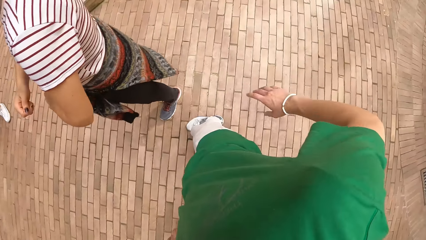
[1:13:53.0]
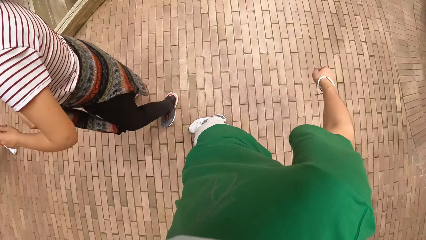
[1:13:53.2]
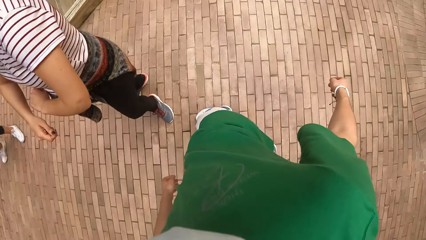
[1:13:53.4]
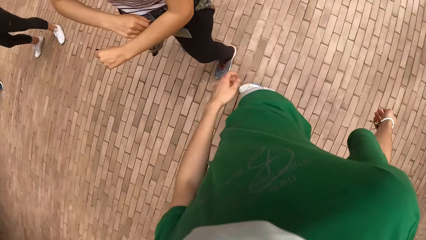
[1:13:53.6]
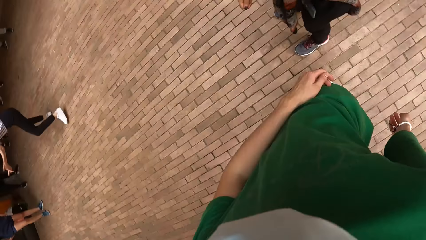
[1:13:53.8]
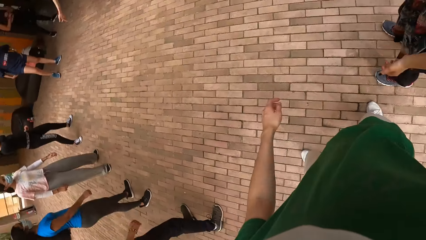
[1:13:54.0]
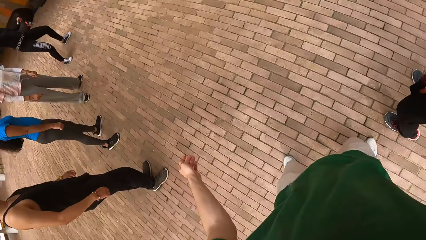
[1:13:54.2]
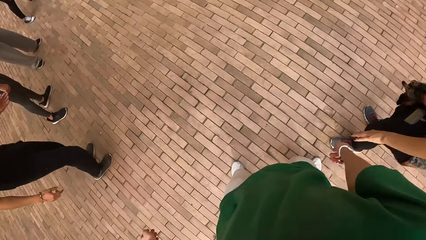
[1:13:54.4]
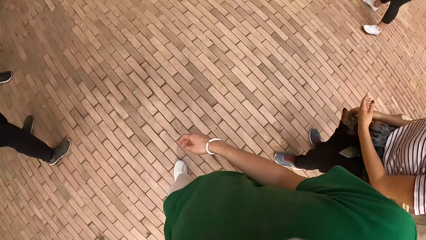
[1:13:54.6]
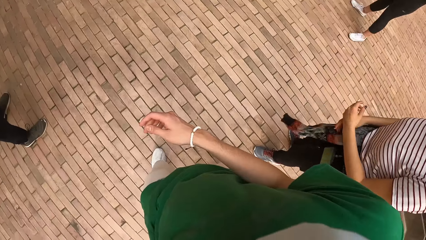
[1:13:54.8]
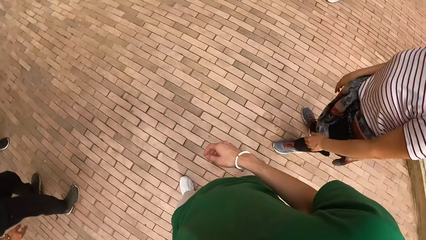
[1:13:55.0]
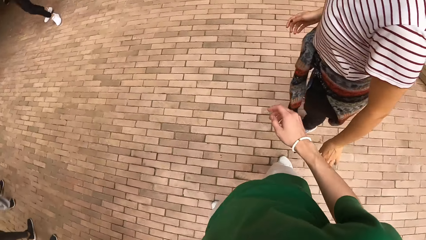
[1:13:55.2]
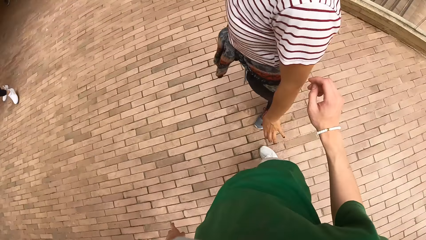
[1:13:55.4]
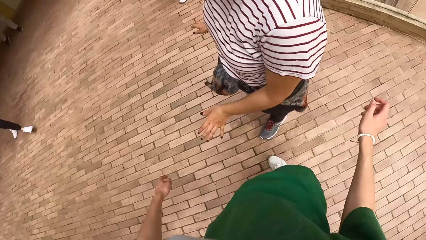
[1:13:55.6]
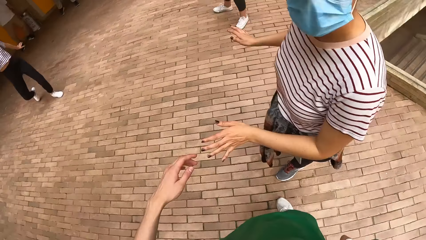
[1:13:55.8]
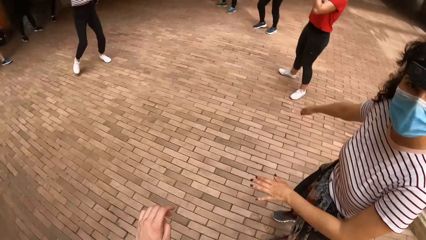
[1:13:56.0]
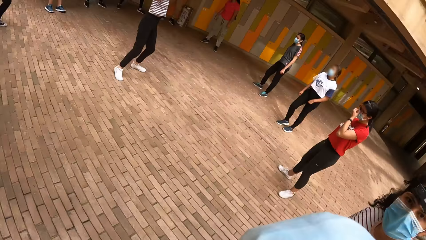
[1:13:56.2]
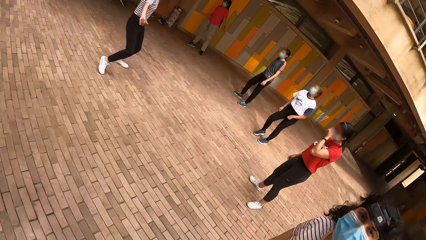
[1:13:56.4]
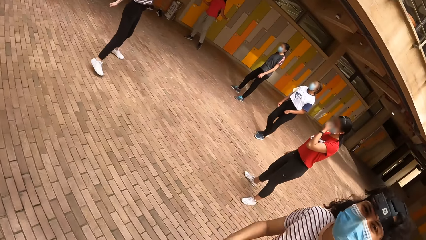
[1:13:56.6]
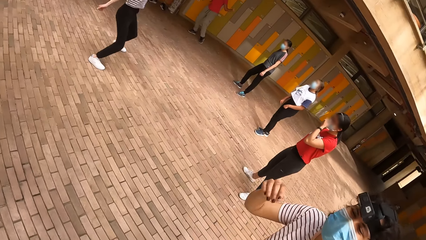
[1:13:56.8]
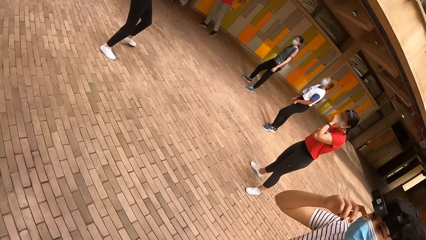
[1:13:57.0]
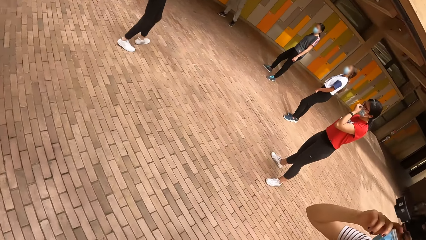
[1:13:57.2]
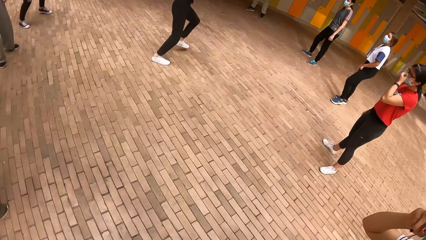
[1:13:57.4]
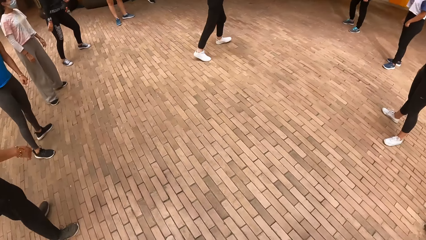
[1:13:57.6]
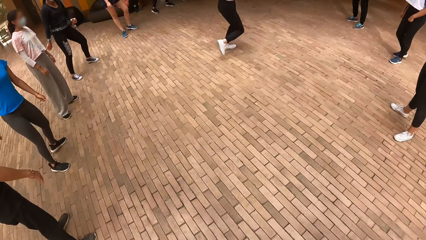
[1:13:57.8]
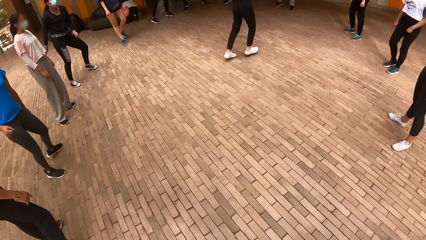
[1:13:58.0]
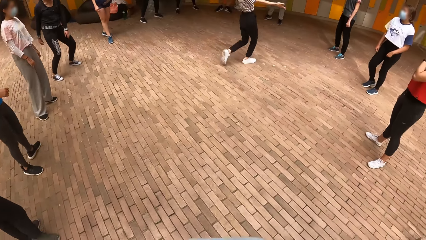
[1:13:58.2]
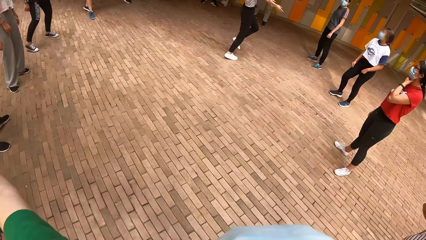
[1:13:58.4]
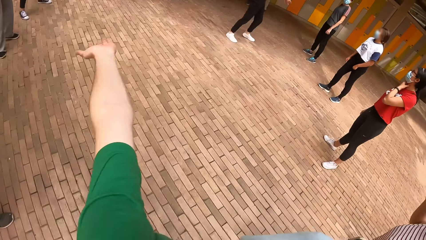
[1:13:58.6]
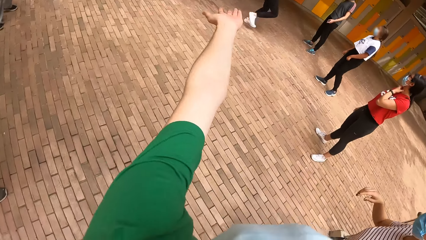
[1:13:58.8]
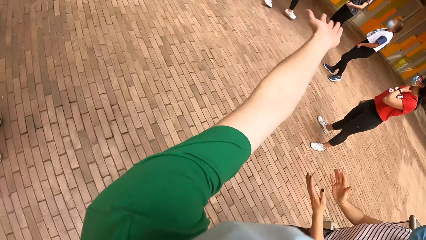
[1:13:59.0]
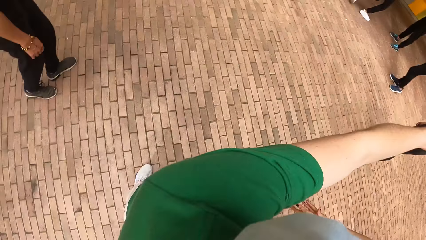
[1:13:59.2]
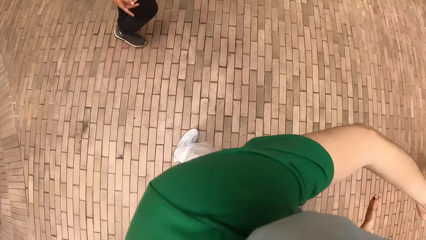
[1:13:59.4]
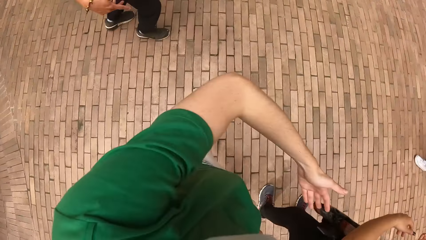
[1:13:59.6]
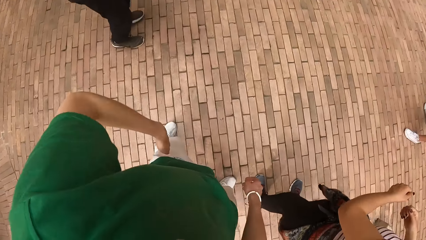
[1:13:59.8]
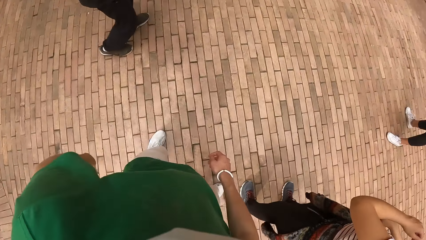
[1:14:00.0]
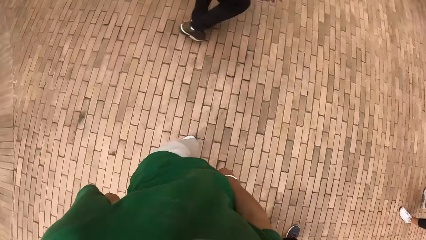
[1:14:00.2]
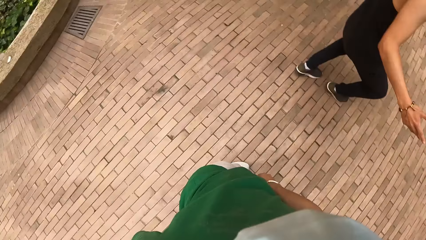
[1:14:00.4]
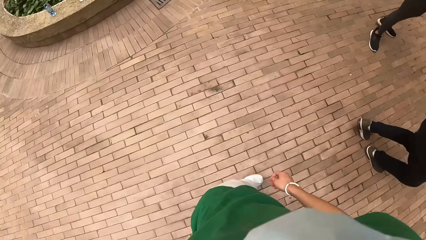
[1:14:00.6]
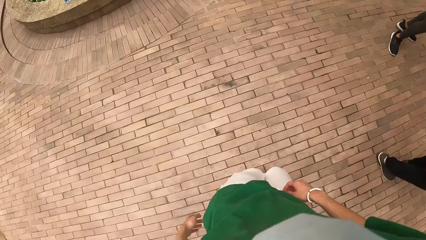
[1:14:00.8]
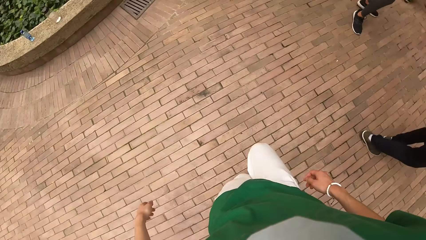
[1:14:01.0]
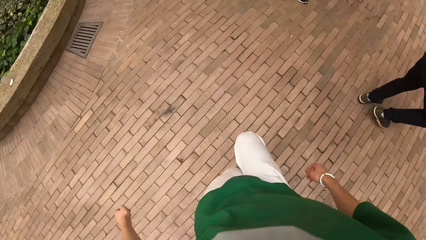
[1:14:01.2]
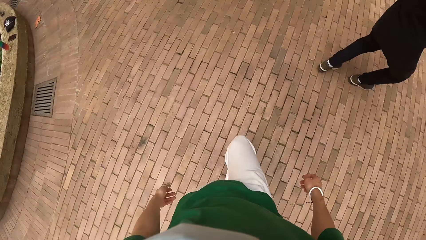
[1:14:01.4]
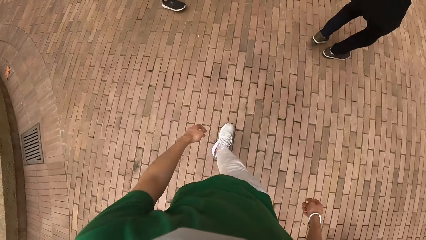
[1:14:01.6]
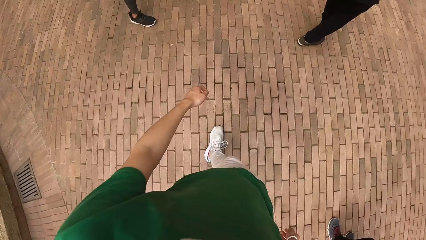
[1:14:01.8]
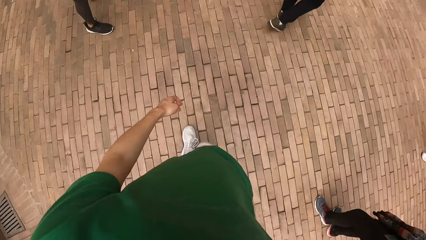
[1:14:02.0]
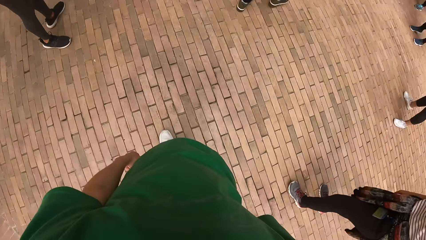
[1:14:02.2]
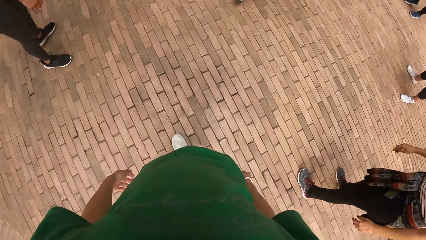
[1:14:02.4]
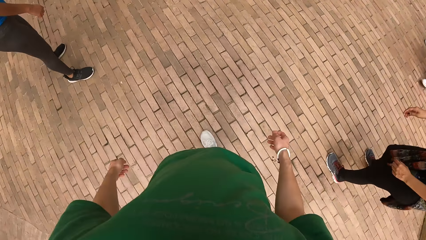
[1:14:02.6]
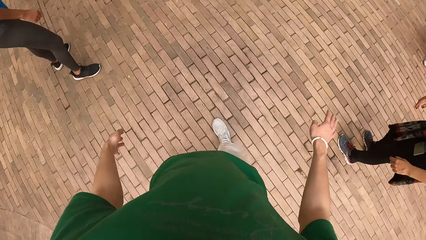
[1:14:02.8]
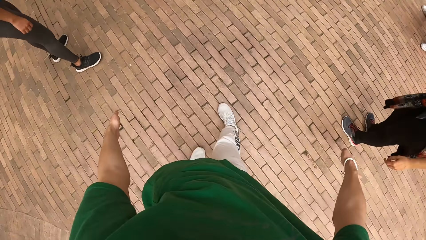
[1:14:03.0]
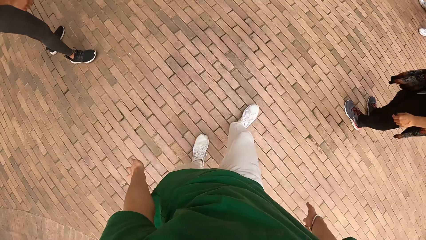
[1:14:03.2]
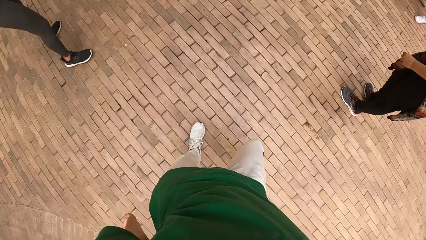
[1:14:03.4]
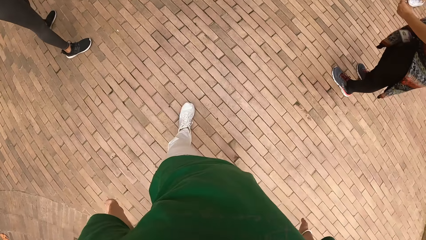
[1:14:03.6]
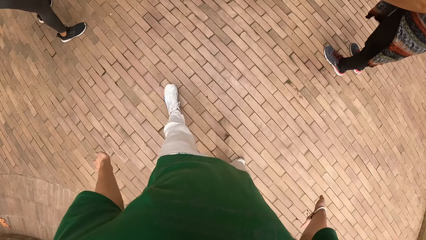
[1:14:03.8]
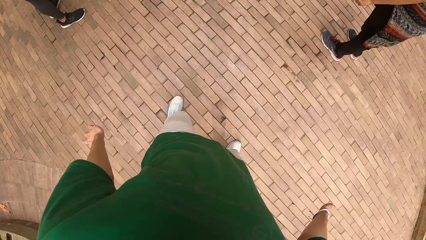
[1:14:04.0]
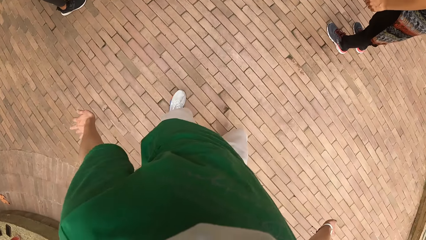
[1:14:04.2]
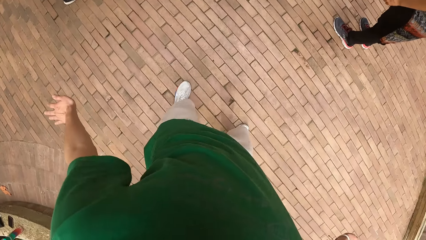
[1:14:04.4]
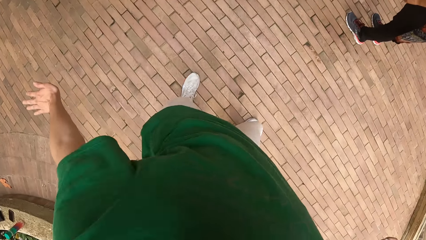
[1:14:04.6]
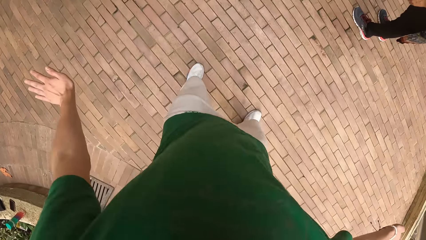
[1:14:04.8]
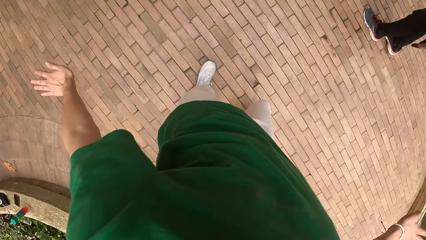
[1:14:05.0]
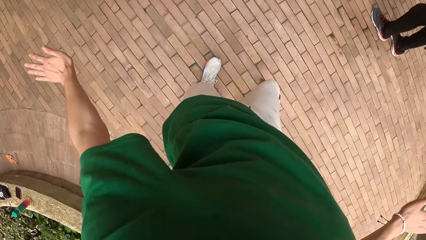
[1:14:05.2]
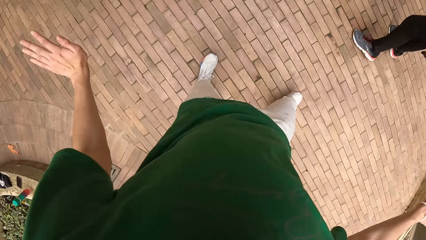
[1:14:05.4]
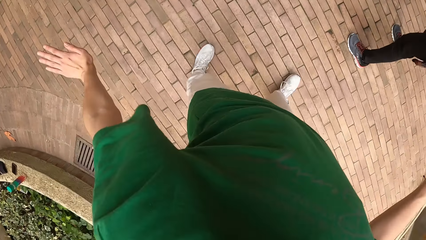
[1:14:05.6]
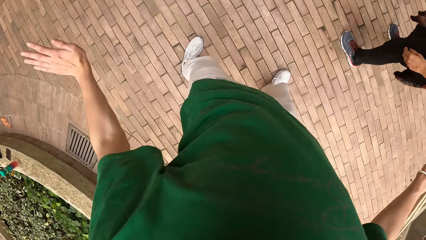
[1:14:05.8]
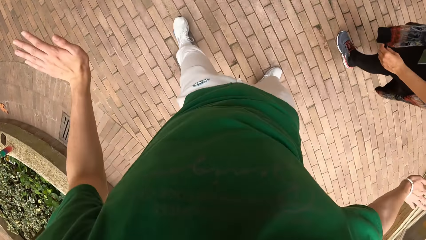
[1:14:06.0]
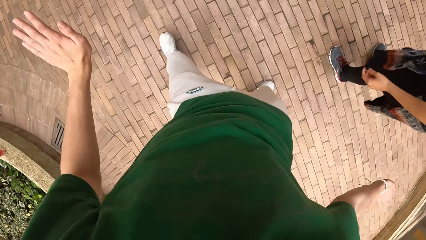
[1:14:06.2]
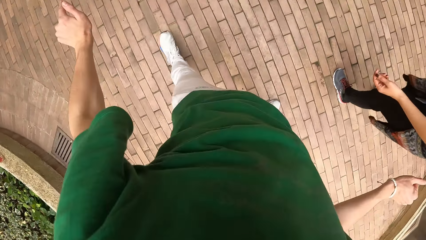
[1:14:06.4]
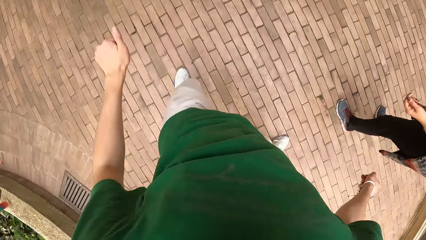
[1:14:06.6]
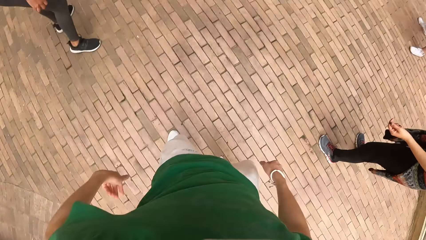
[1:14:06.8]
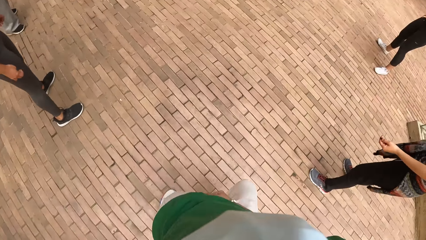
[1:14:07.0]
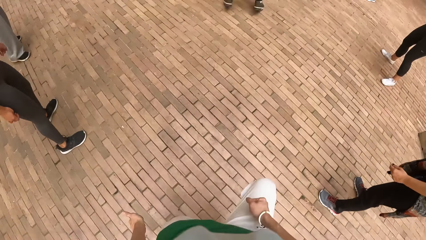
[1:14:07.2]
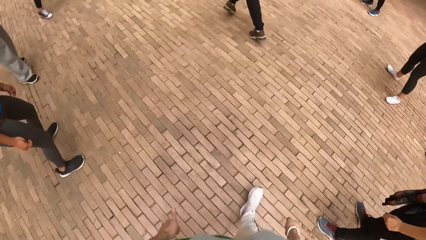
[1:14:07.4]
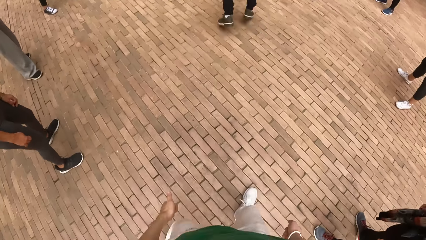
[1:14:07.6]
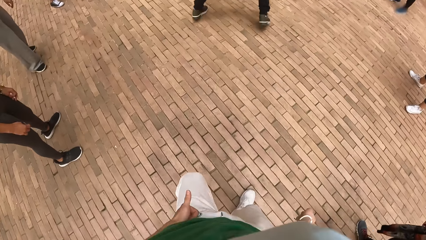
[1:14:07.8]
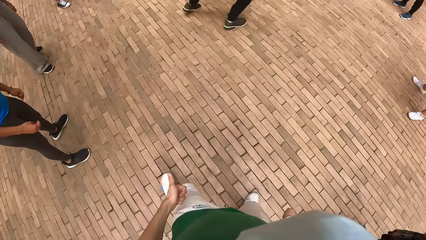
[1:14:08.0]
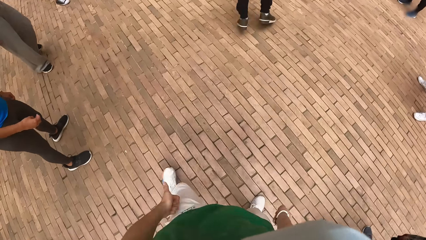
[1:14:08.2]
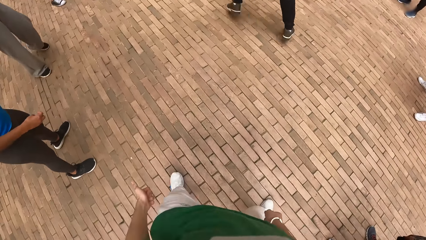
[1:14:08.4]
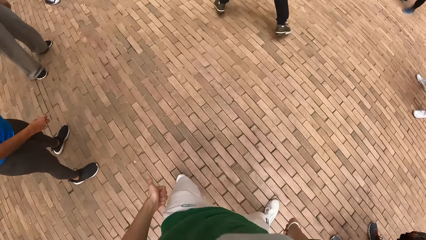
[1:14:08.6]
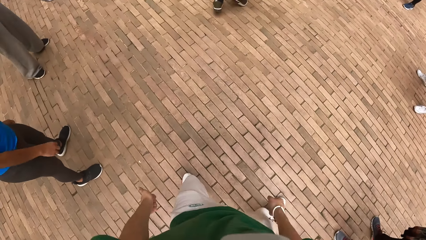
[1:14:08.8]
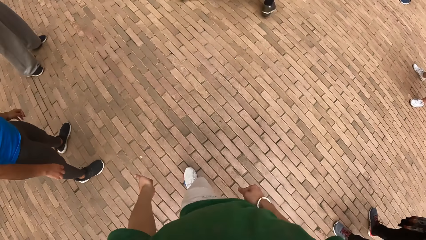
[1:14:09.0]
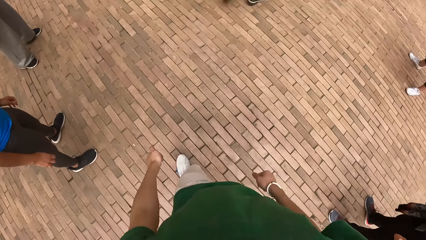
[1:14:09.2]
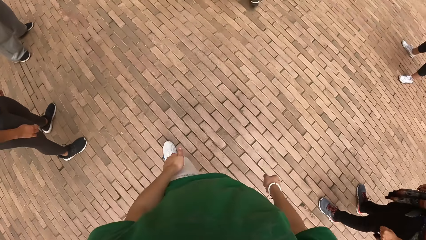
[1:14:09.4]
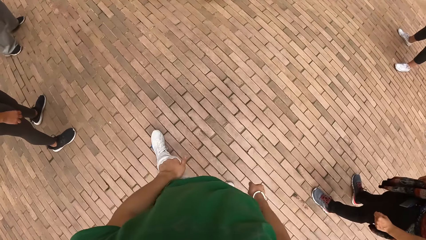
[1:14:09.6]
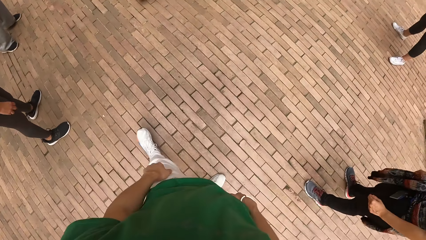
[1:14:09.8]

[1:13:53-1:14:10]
A woman looks around and stands close to another woman. The first woman touches her face. The camera wearer looks around. The other woman touches her face and makes dance moves. The camera wearer makes dance moves. The other woman makes dance moves. The first woman looks around. The other woman moves around. The first woman looks around.
